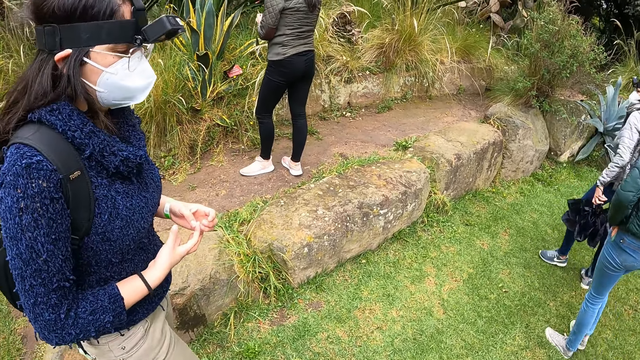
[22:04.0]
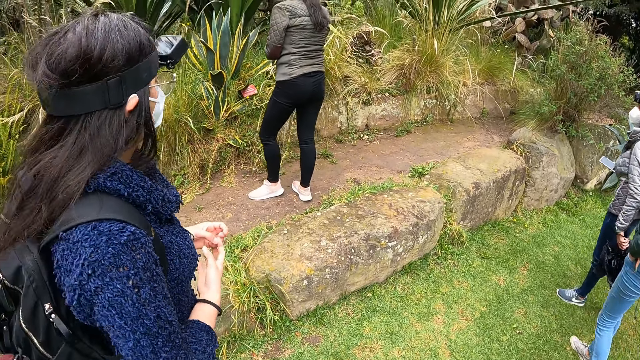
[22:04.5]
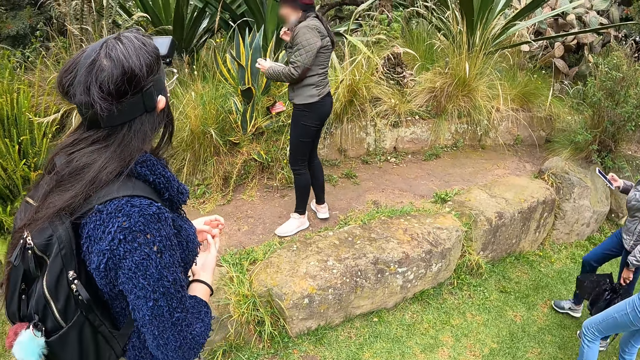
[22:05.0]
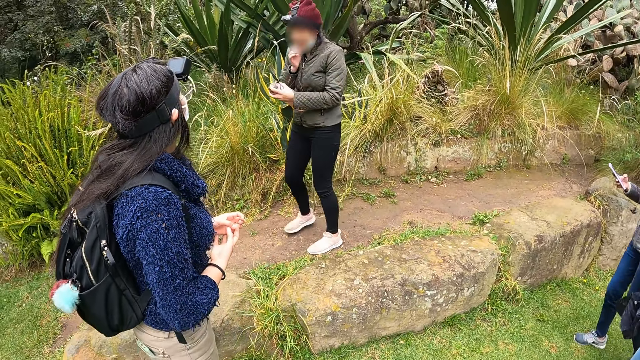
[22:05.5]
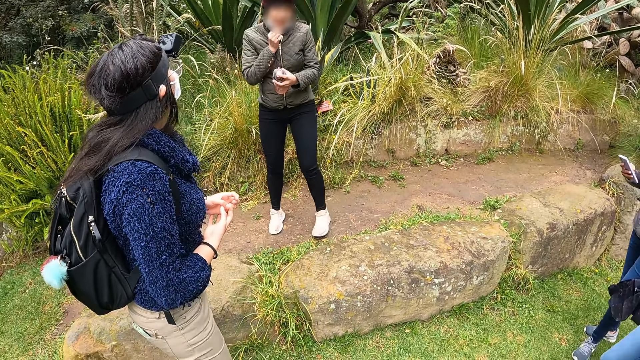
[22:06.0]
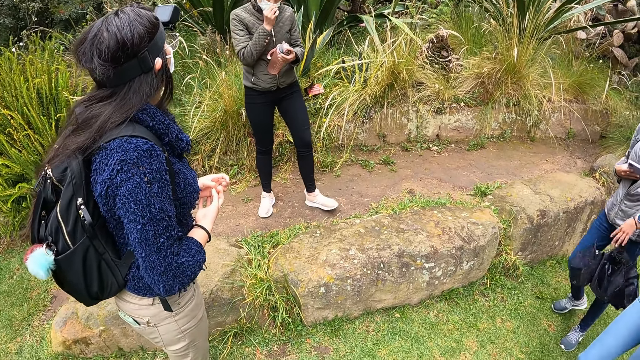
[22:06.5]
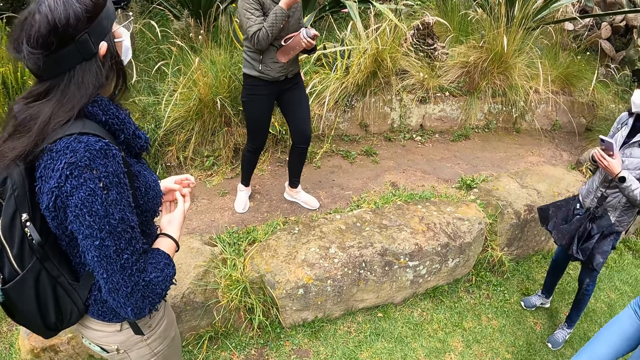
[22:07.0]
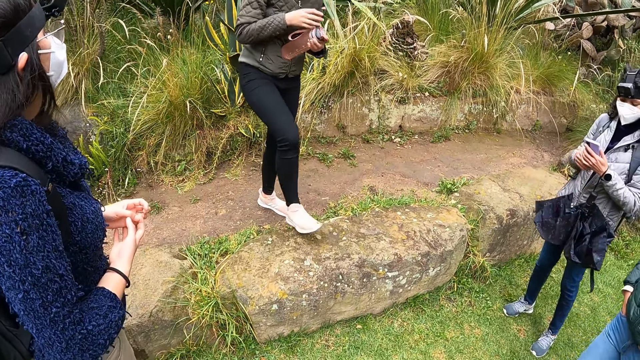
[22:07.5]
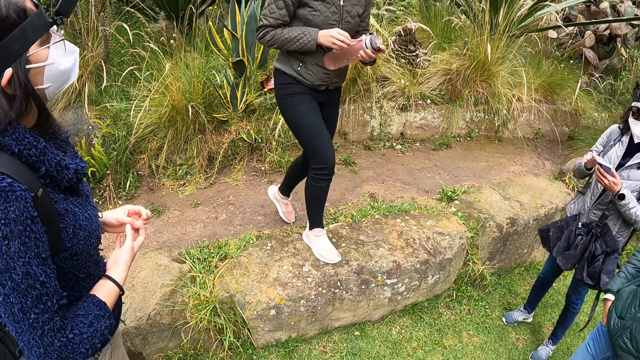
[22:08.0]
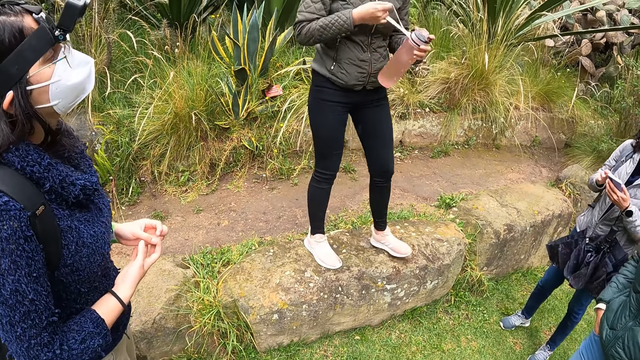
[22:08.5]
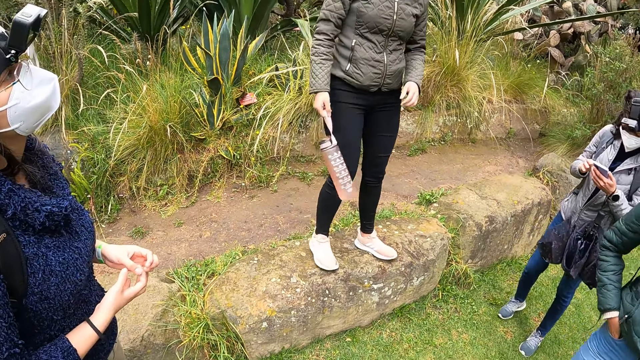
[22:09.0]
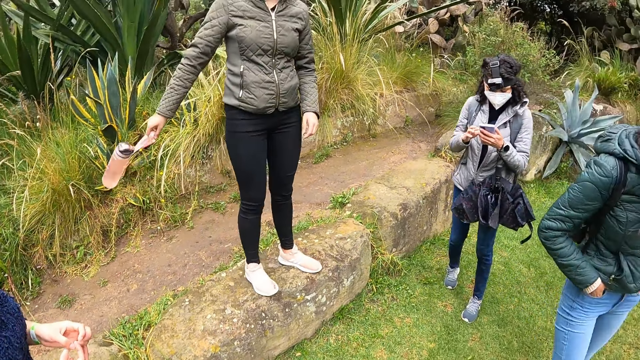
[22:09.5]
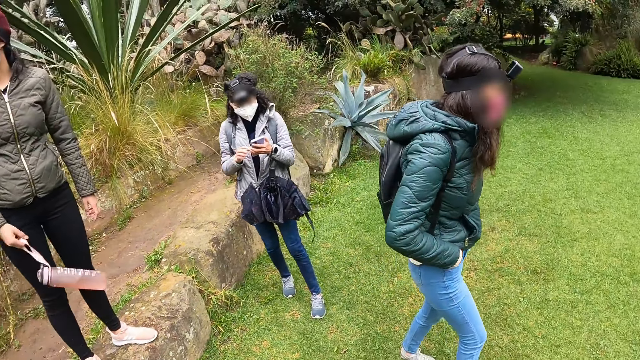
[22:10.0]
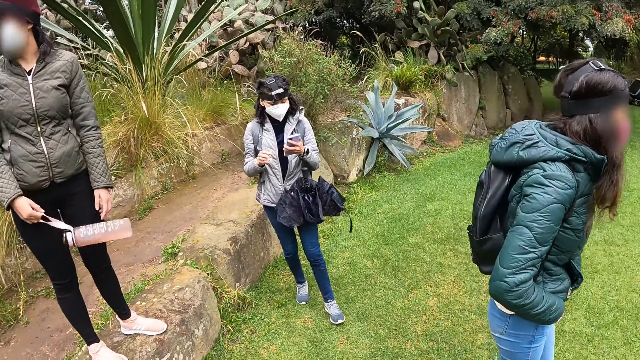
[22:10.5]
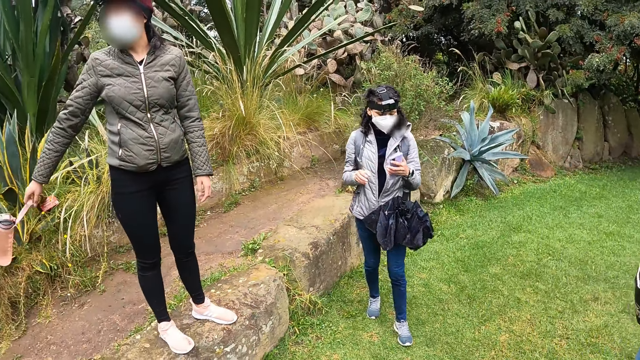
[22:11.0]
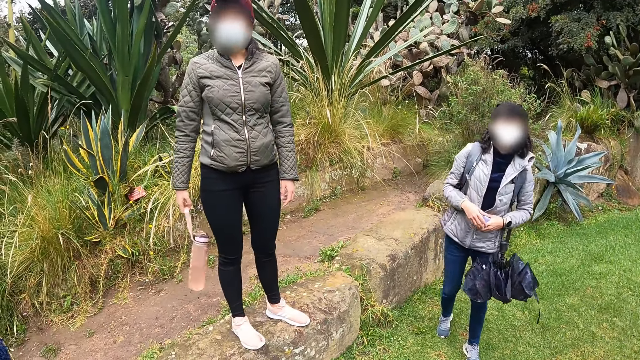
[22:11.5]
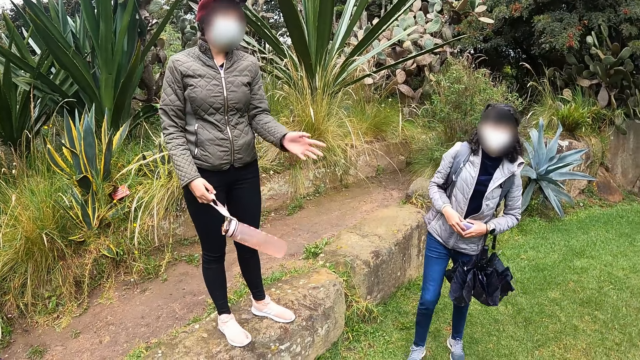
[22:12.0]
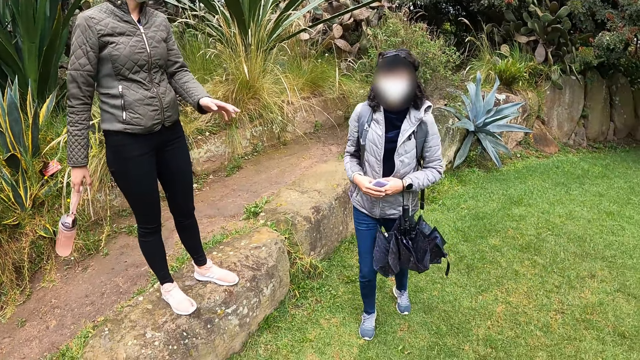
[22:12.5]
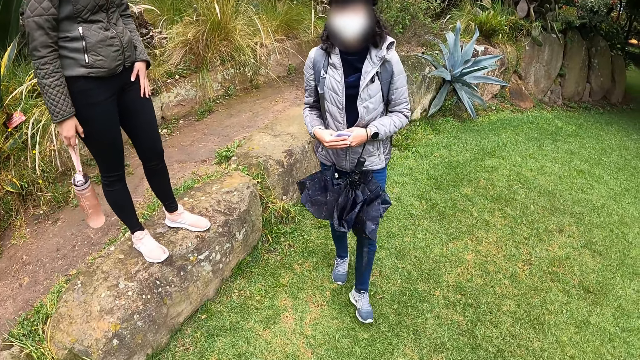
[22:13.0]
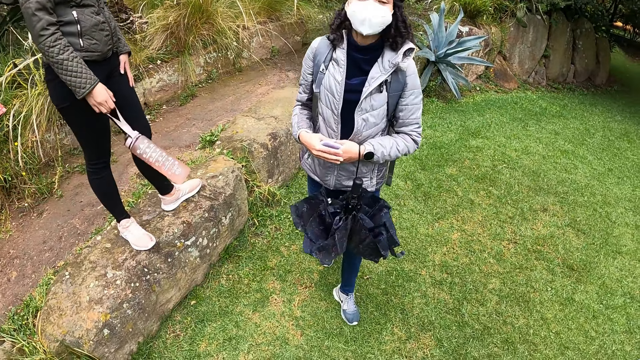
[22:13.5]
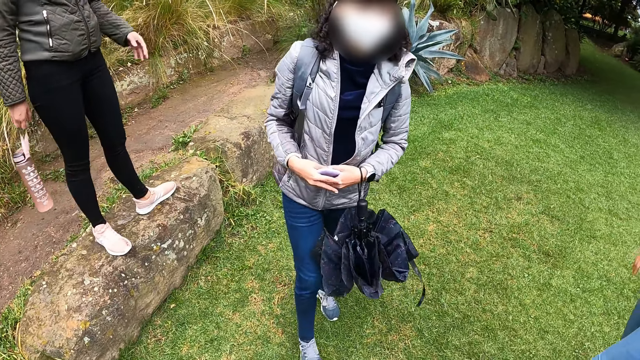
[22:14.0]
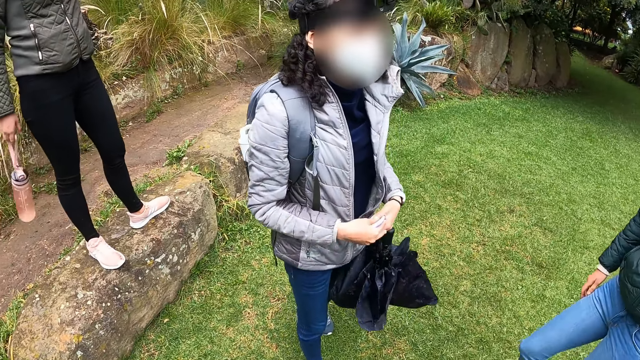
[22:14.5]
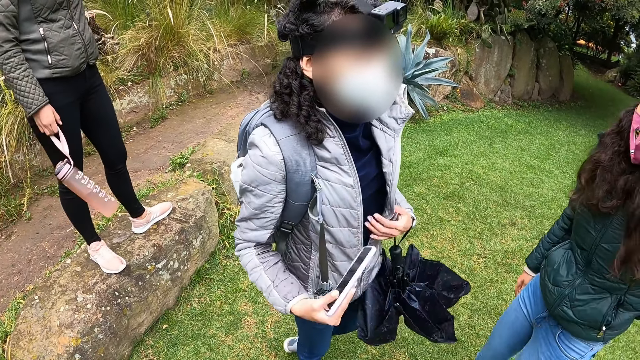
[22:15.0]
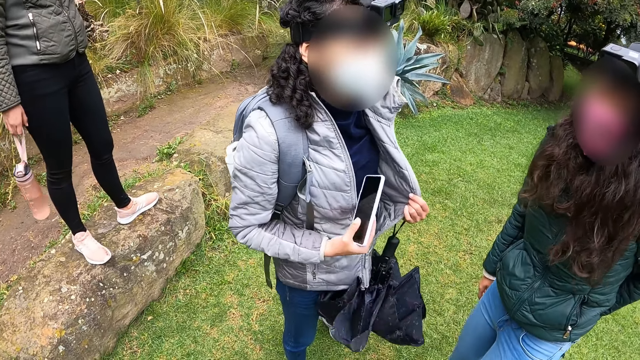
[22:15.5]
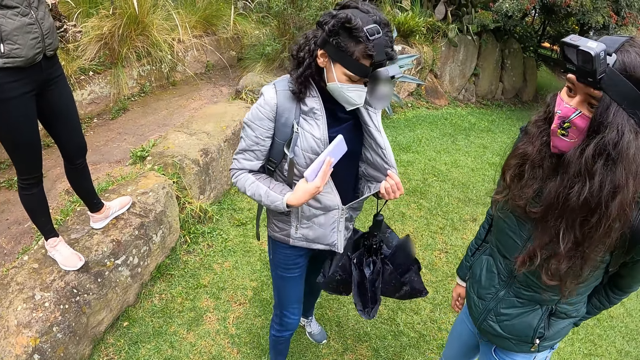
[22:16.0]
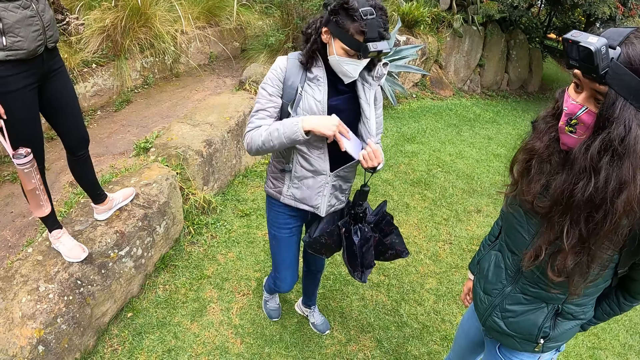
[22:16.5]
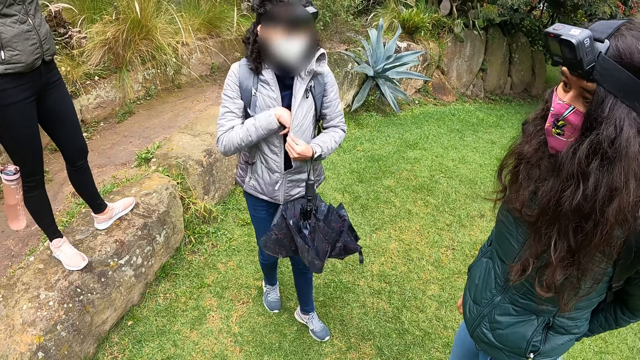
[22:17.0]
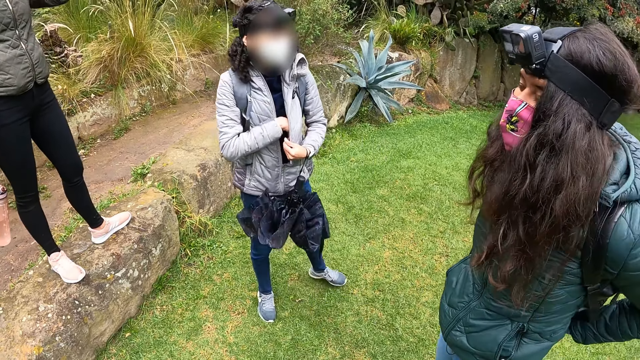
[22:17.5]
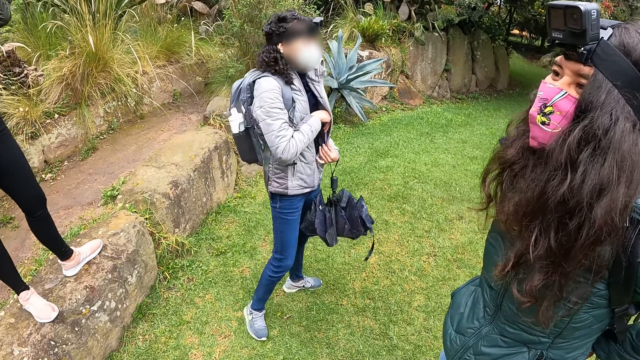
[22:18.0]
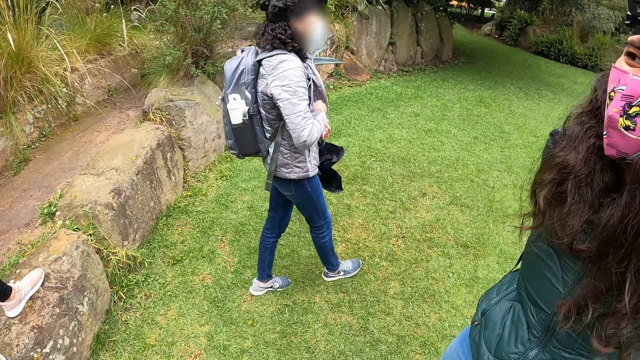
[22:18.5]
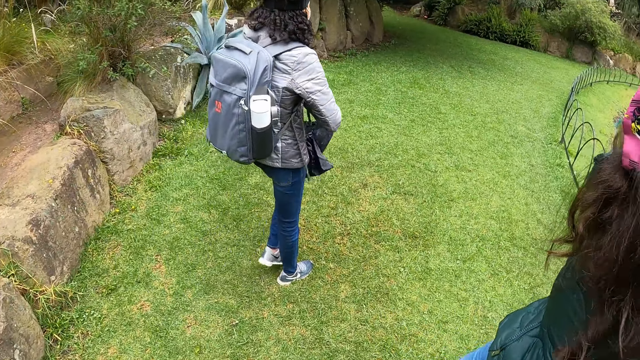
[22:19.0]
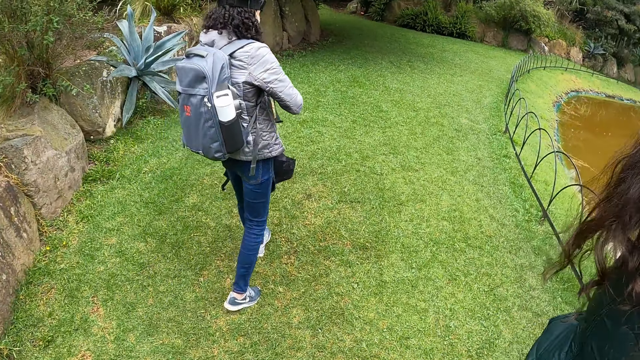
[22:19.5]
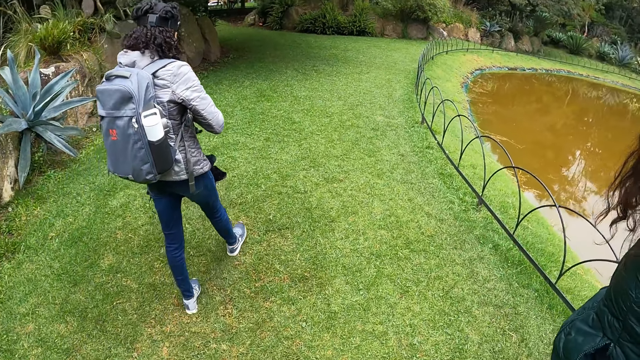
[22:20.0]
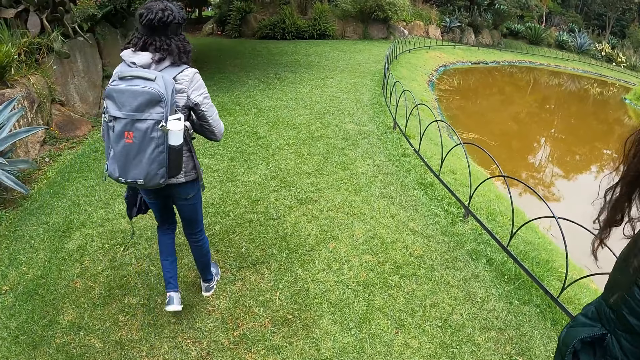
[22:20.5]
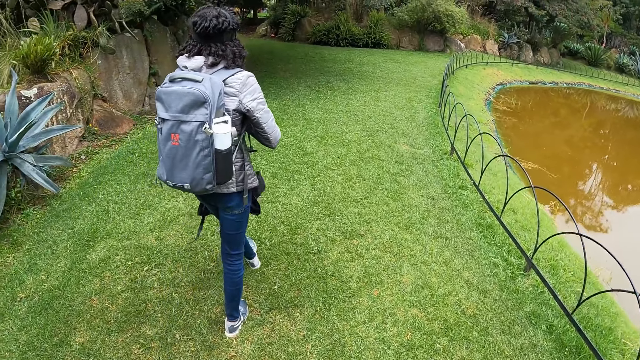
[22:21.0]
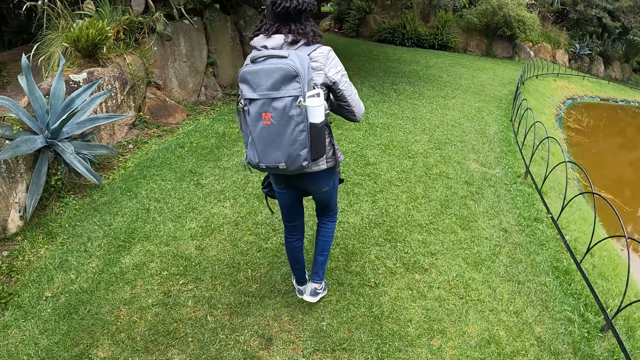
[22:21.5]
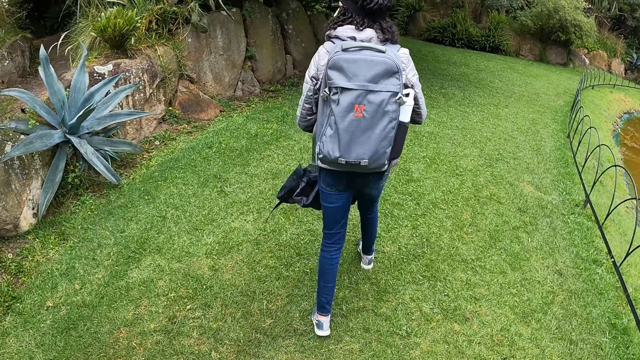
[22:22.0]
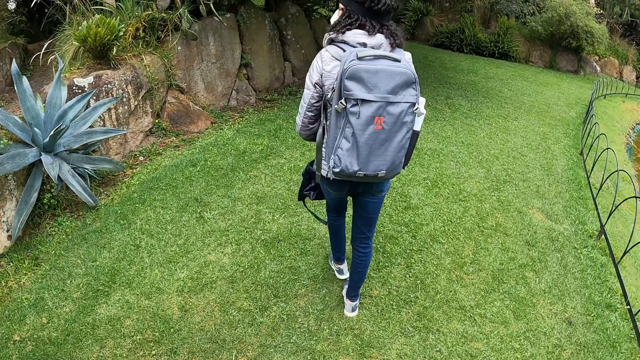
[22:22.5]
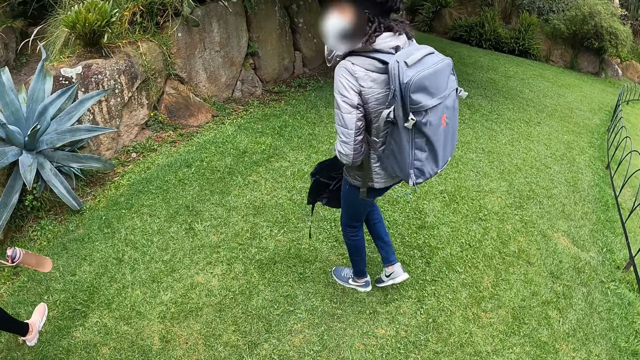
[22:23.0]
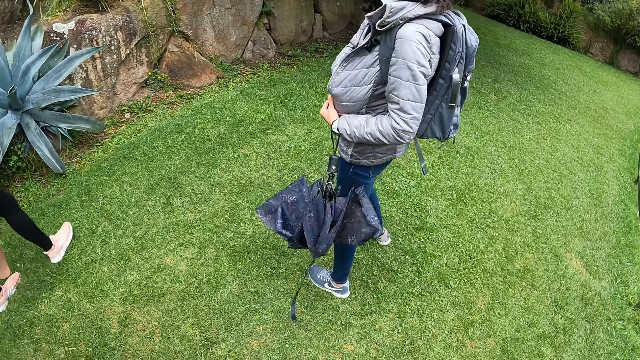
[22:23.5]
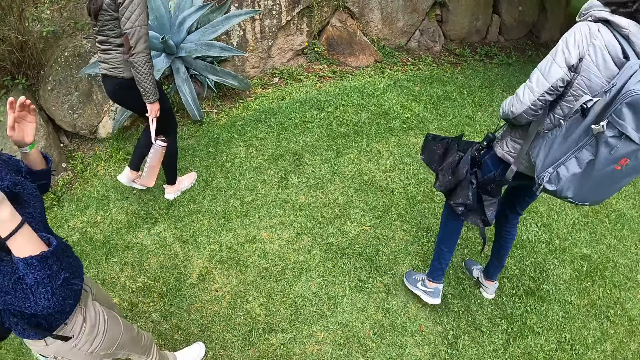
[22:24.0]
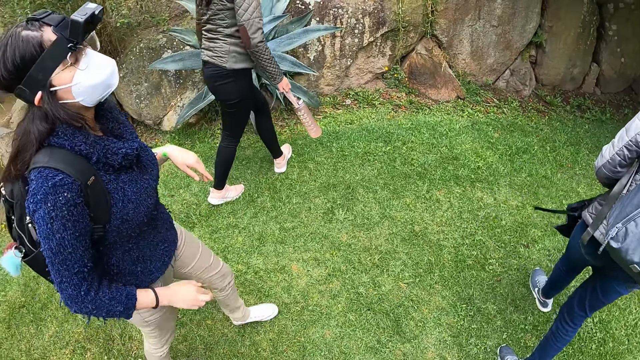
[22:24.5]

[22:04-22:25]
The women interact. A woman places the phone inside her jacket pocket with her right hand. The women move around.
